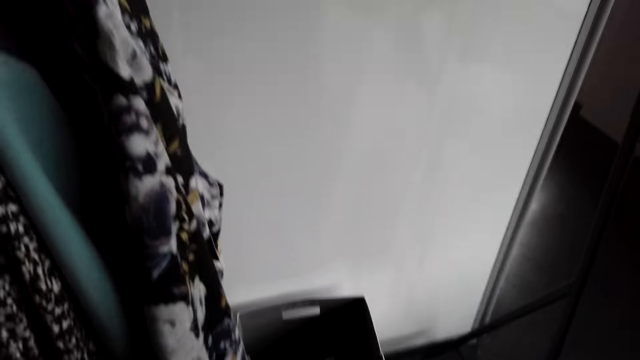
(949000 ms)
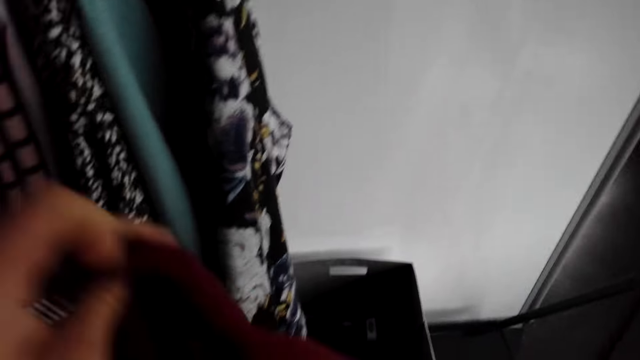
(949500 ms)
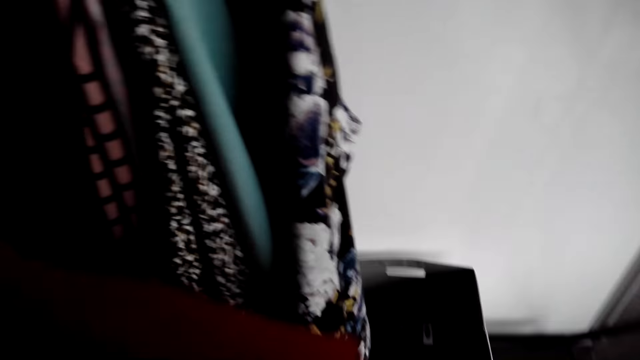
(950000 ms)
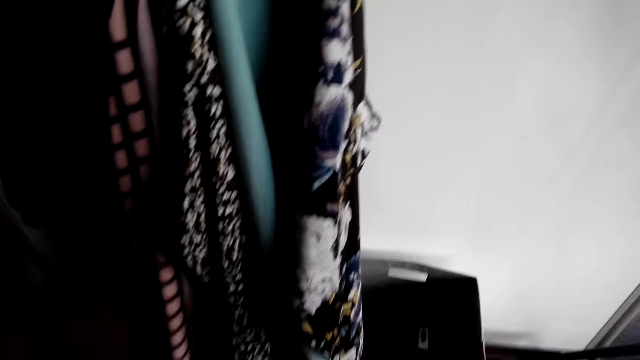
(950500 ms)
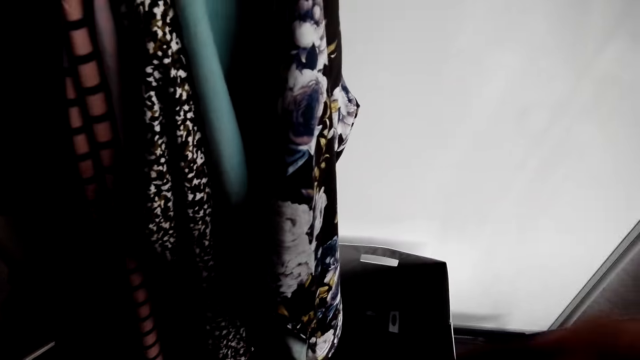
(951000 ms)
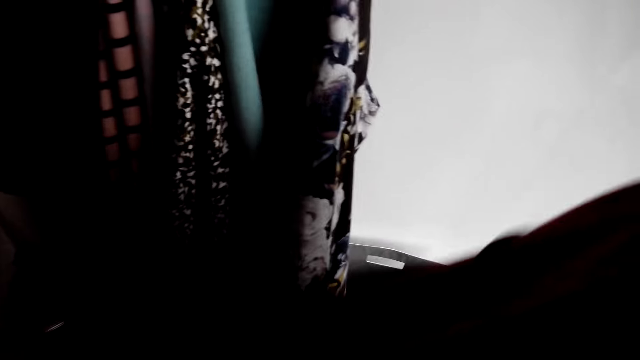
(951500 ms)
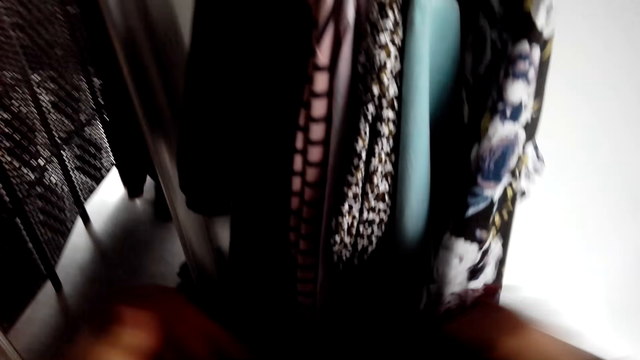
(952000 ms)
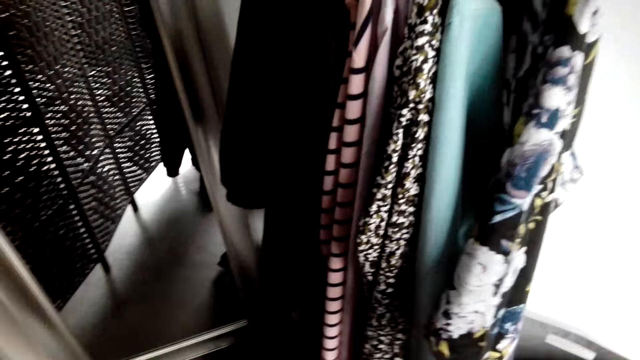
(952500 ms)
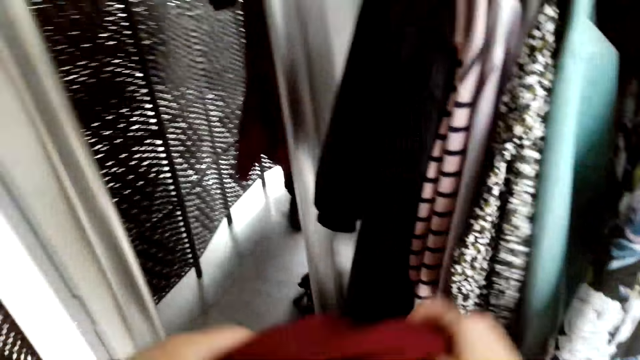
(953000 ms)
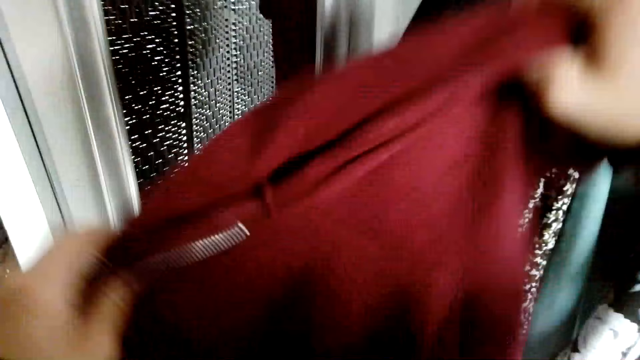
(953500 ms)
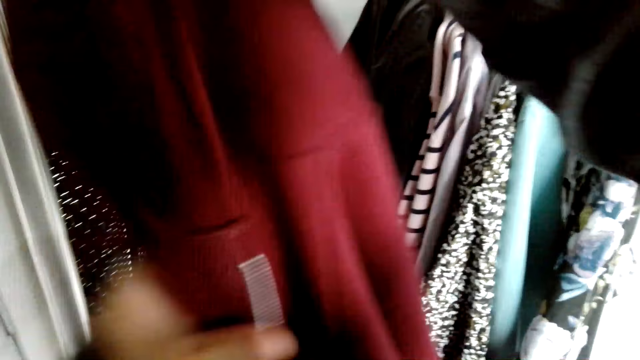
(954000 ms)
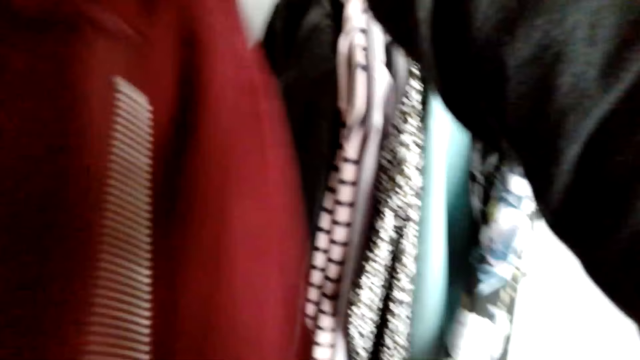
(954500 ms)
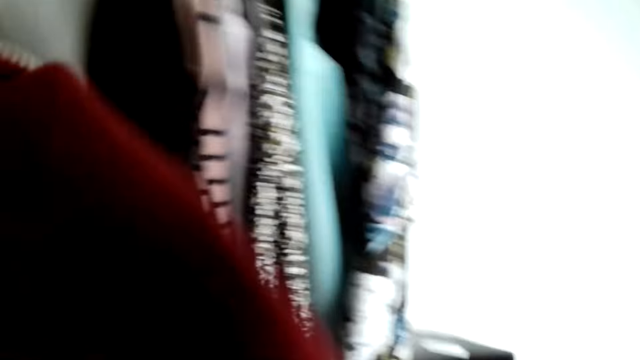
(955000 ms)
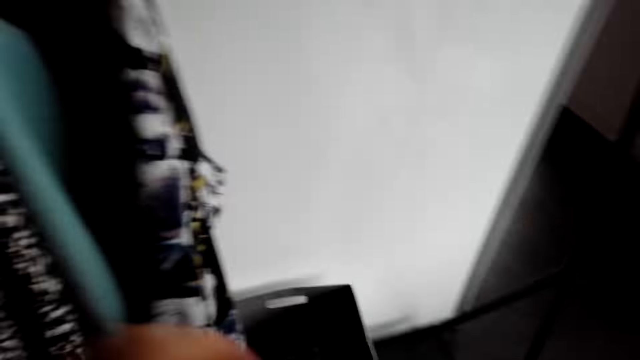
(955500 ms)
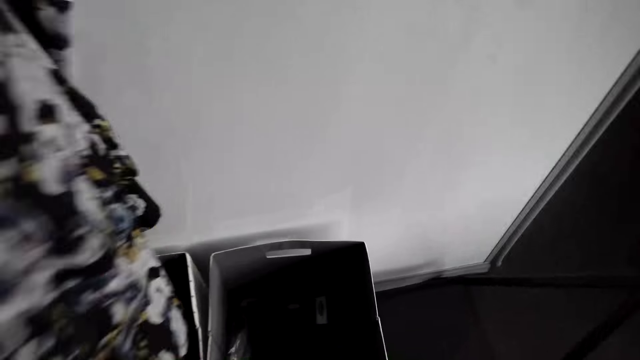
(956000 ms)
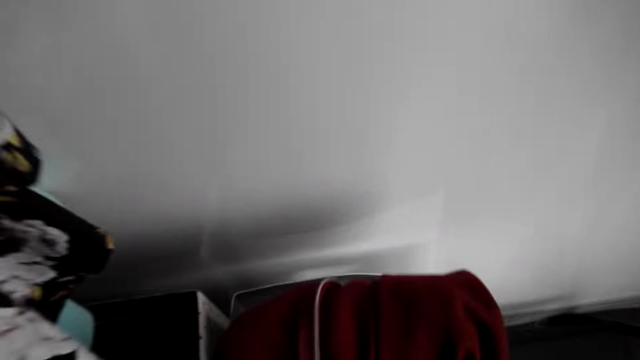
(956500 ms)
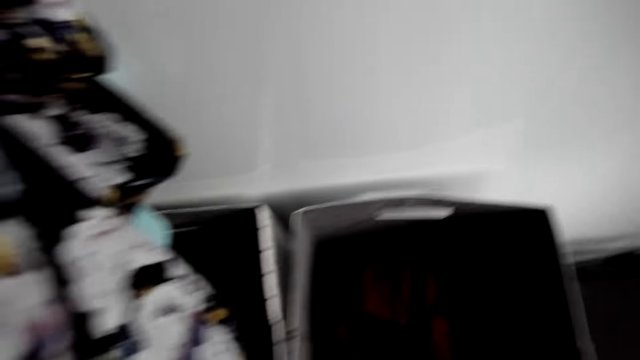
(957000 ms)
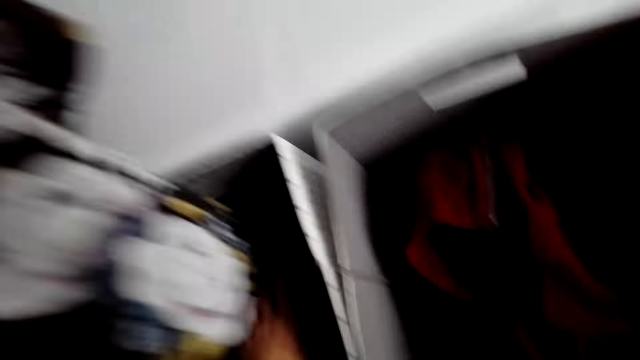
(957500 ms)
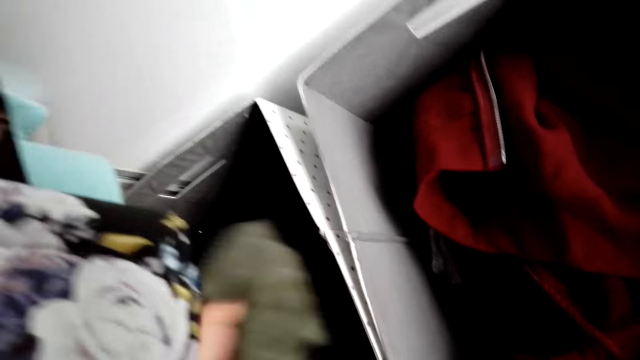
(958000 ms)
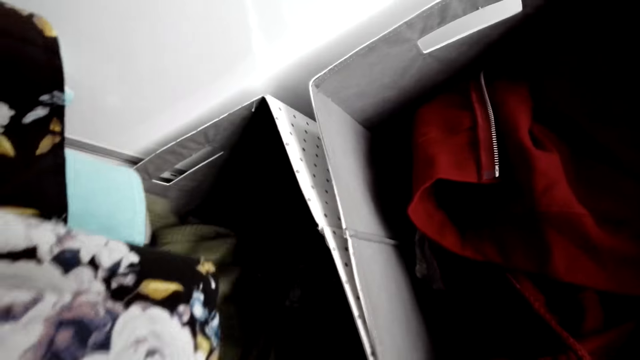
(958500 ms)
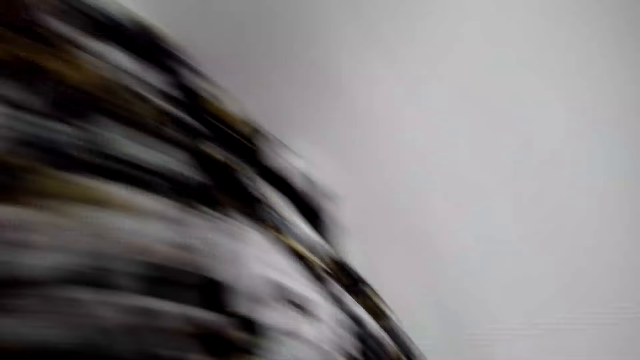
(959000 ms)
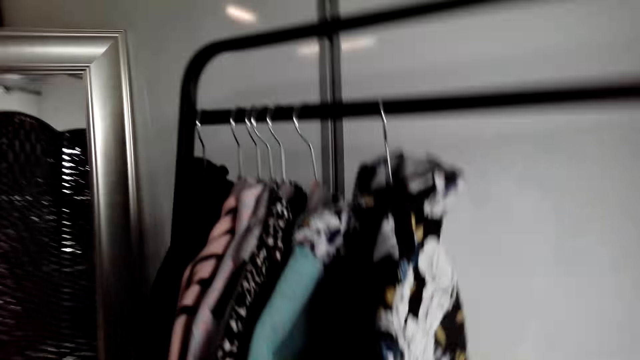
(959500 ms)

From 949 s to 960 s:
The camera wearer folds a cloth. They remove a jumper. They put the cloth in the box.

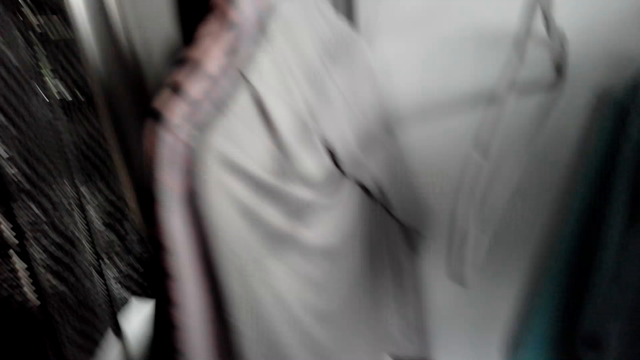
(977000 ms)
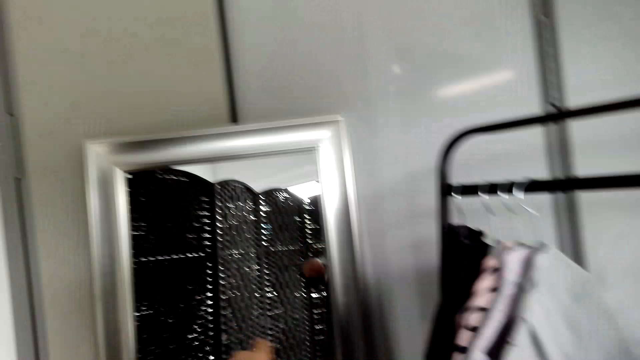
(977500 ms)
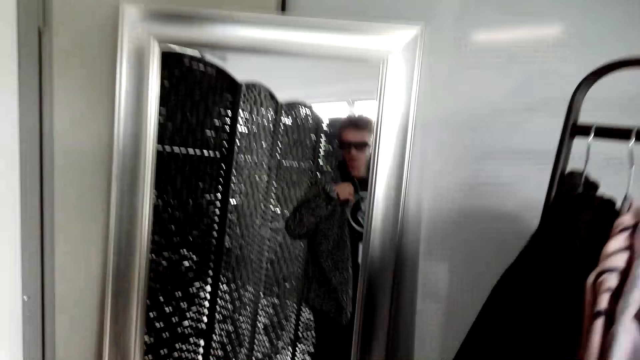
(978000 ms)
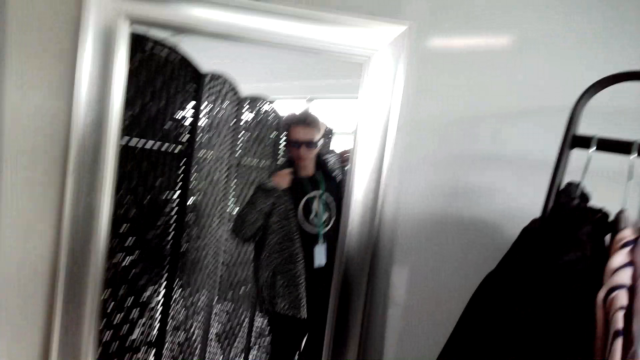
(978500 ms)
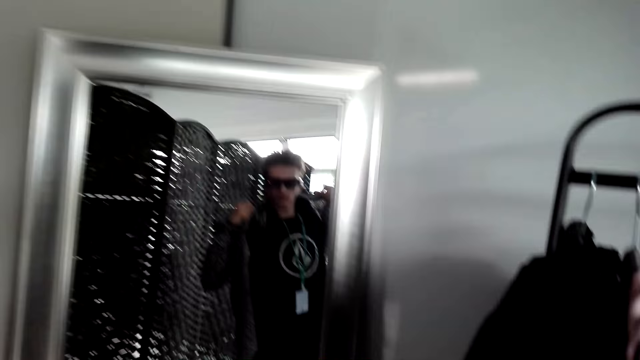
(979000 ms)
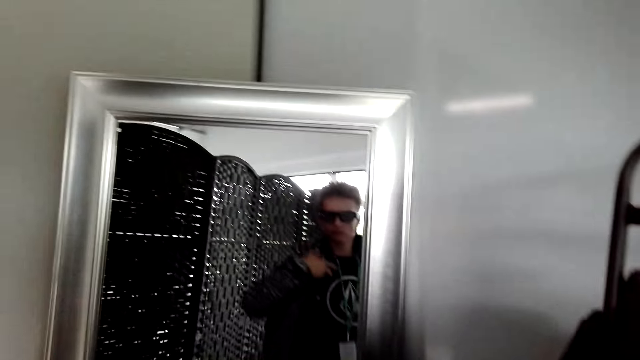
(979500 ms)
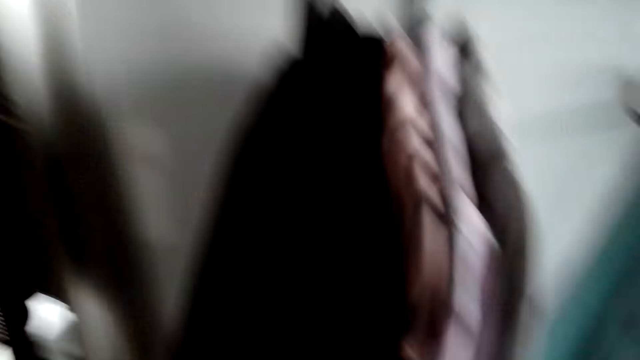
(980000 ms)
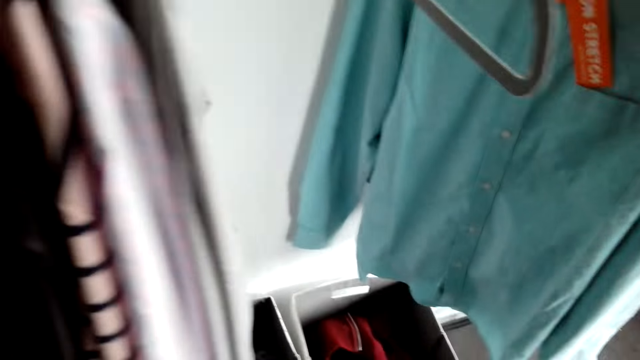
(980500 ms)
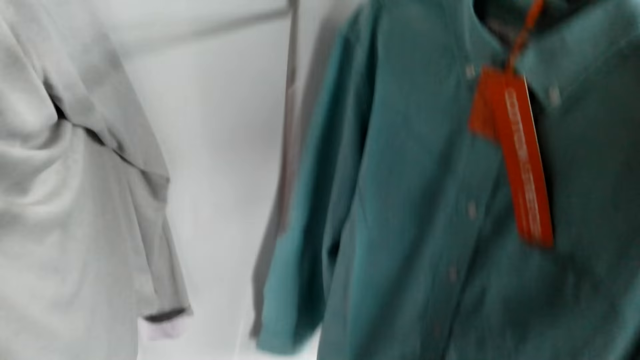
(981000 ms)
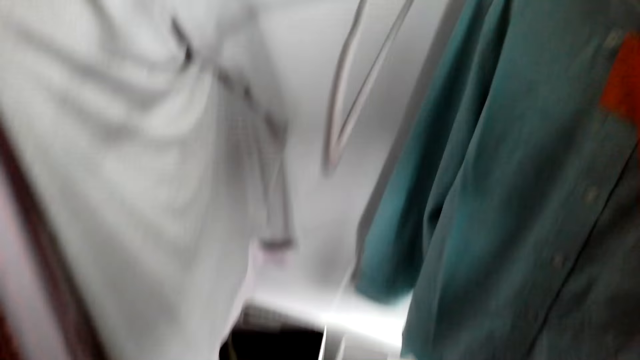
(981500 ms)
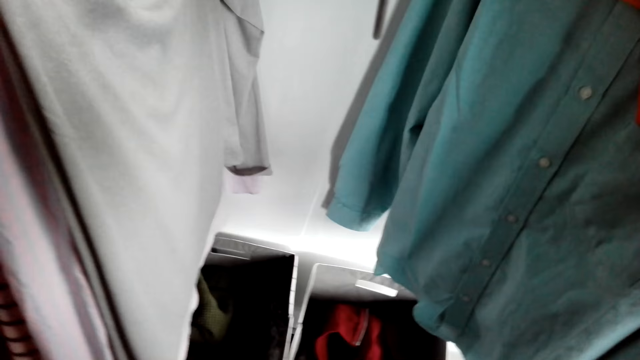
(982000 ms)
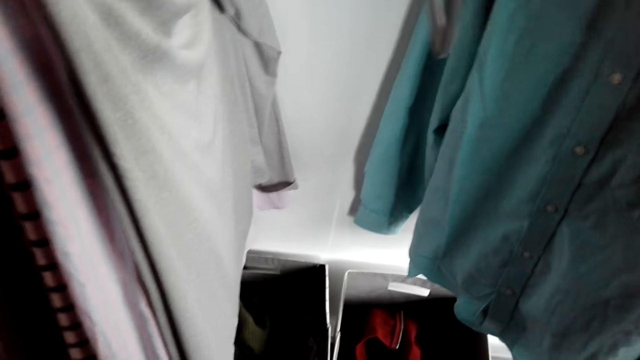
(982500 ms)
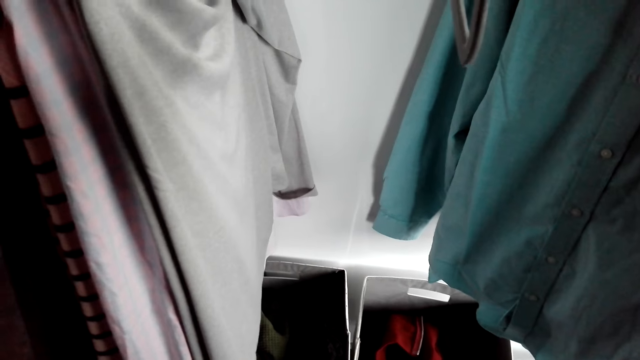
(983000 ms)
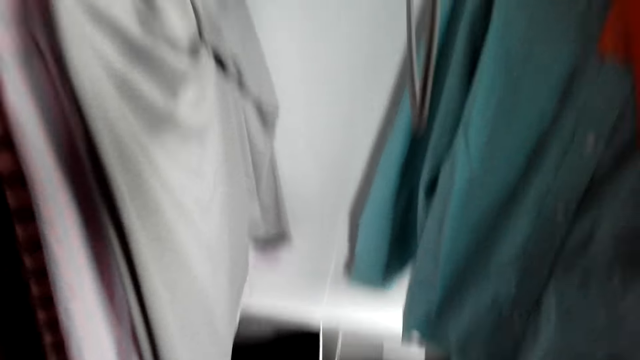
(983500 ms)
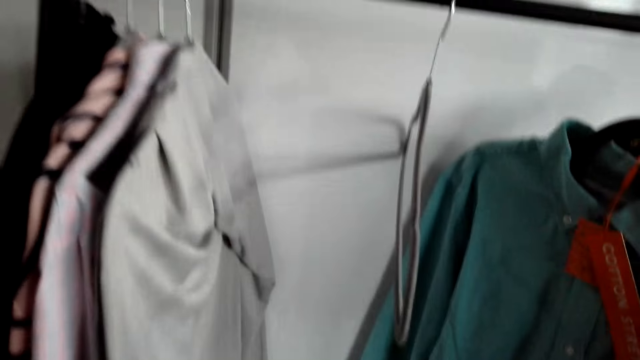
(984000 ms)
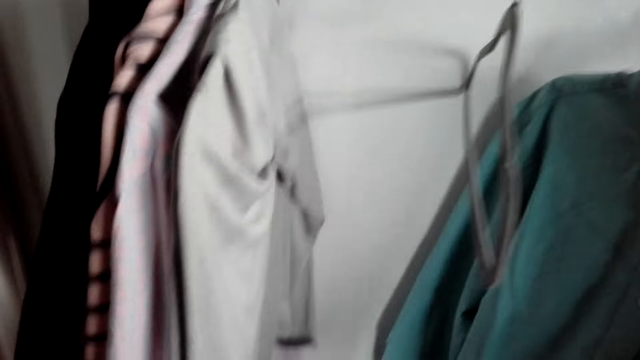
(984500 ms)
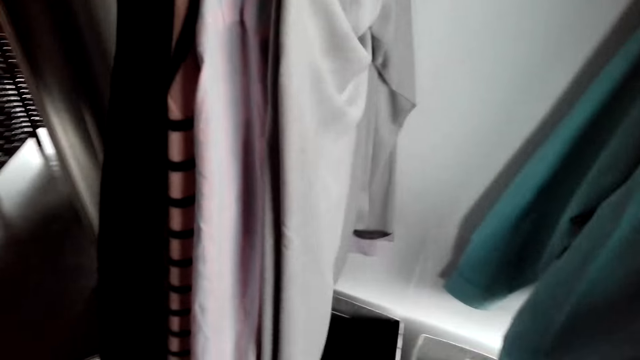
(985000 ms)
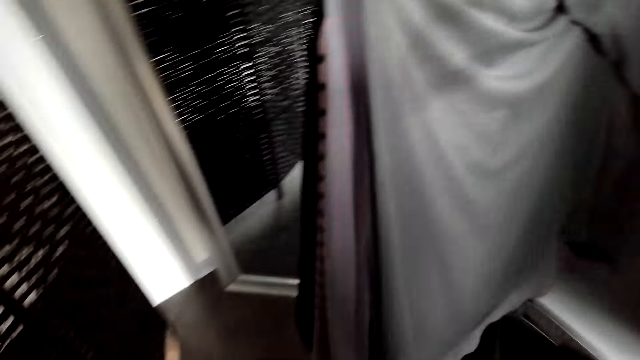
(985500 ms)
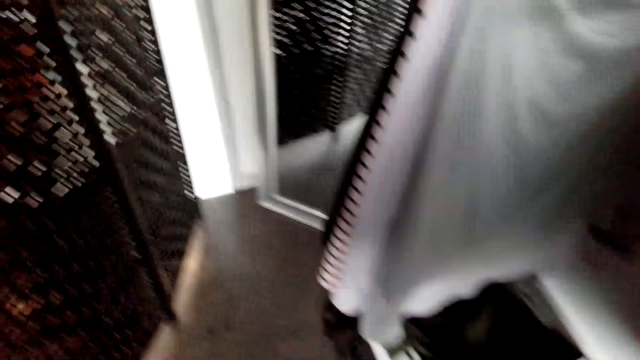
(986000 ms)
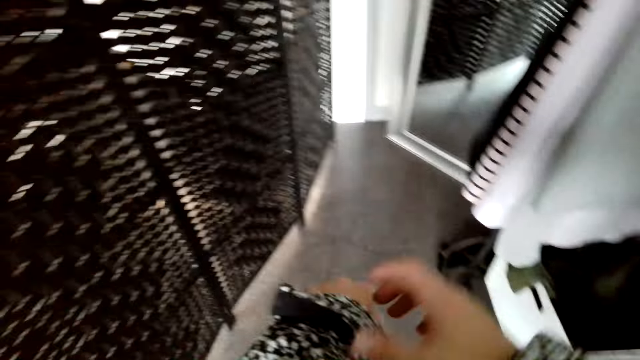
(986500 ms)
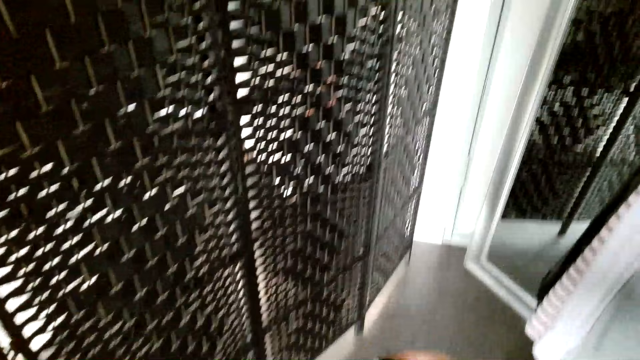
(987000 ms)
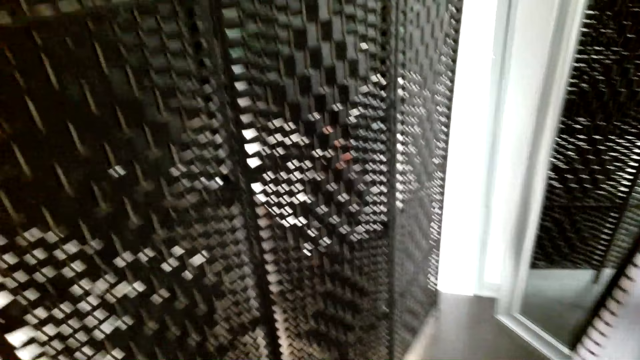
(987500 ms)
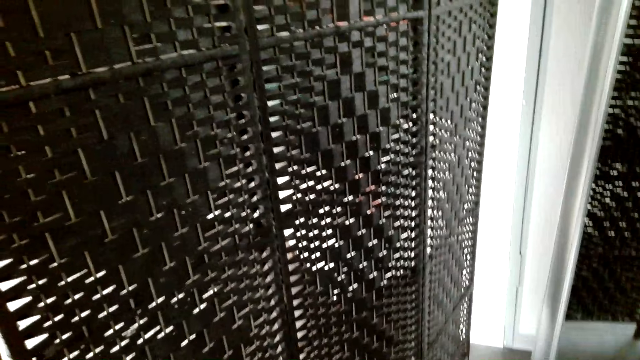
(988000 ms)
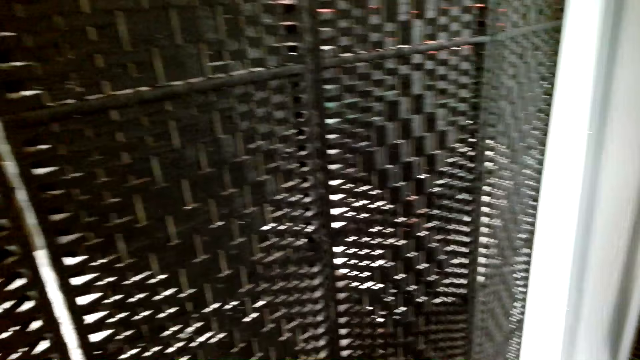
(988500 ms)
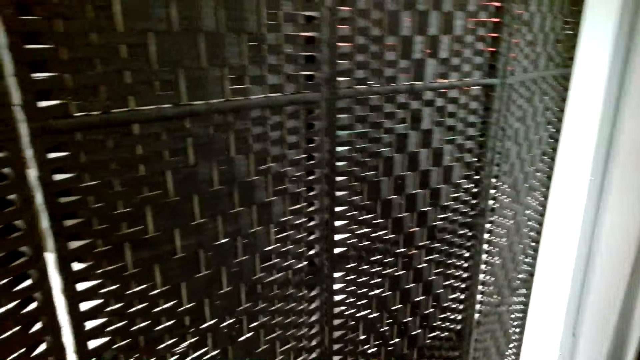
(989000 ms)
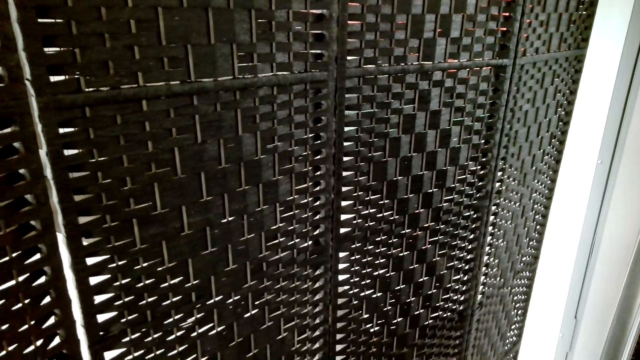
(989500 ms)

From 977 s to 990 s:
The camera wearer stands in front of the mirror. They wear a sweater. They look at the clothes on the stand. They fold the sleeve of the shirt.
